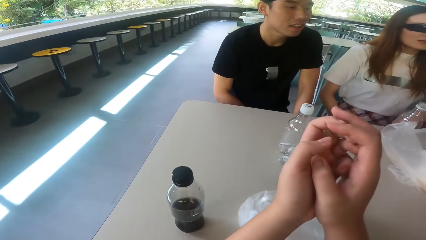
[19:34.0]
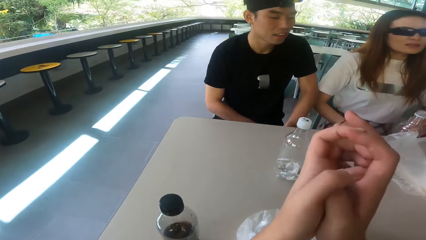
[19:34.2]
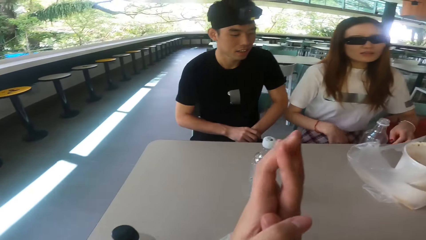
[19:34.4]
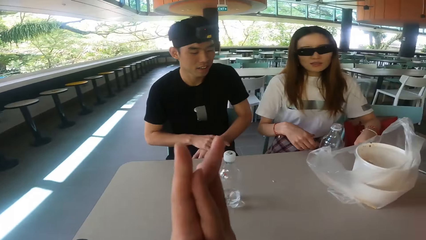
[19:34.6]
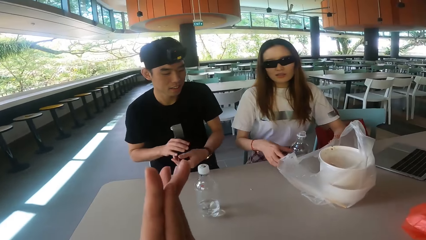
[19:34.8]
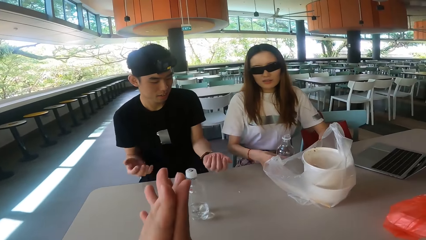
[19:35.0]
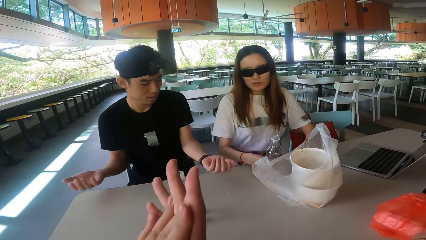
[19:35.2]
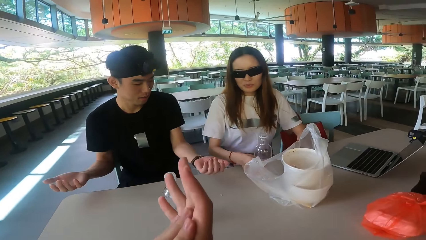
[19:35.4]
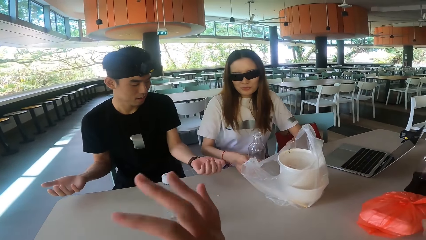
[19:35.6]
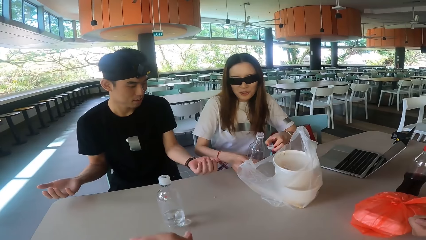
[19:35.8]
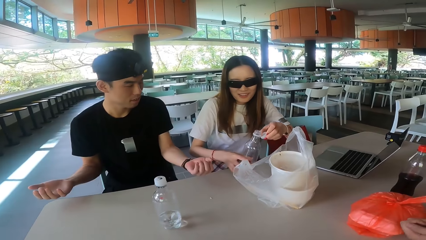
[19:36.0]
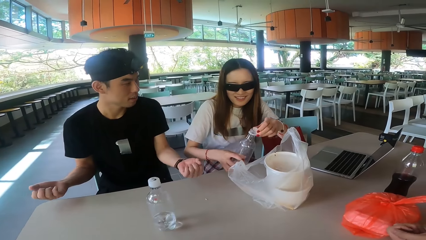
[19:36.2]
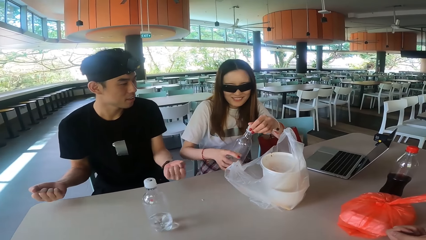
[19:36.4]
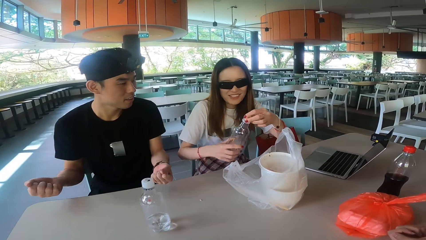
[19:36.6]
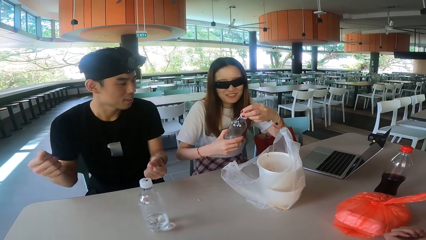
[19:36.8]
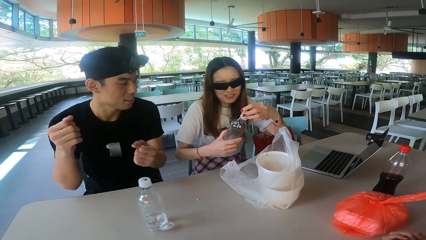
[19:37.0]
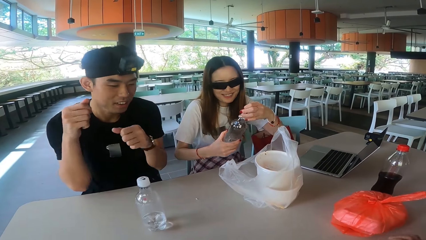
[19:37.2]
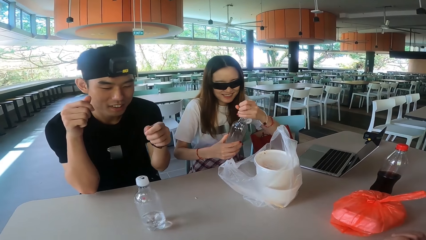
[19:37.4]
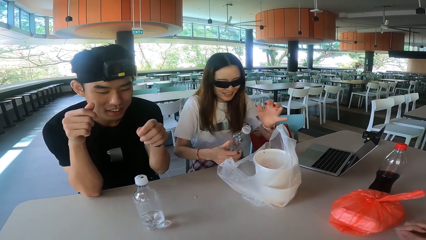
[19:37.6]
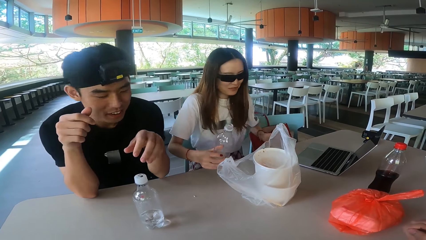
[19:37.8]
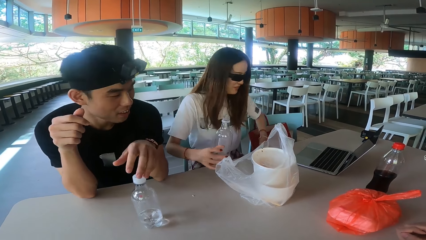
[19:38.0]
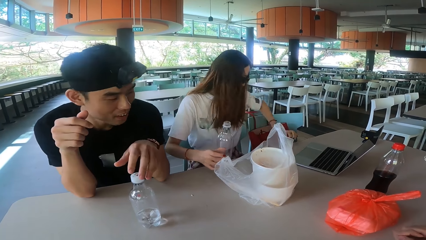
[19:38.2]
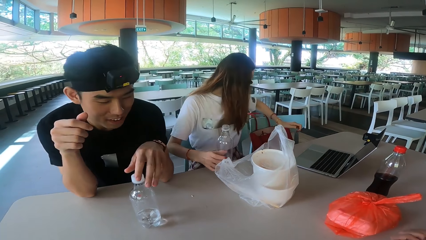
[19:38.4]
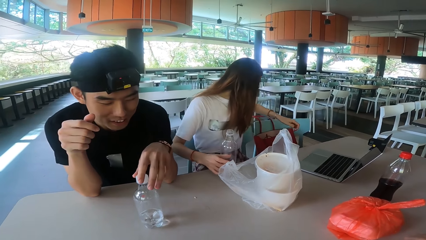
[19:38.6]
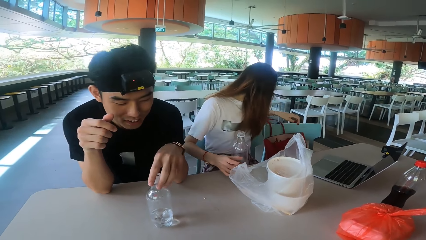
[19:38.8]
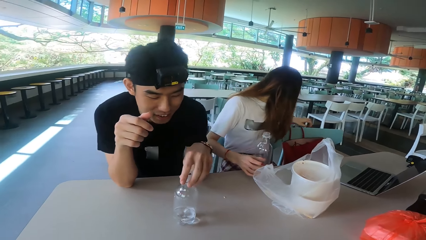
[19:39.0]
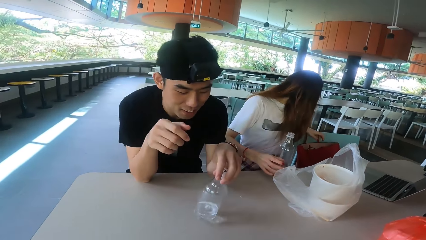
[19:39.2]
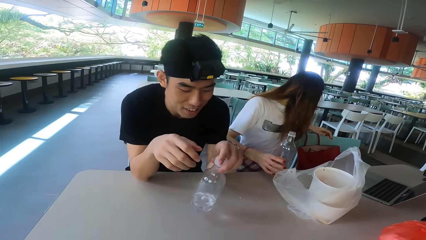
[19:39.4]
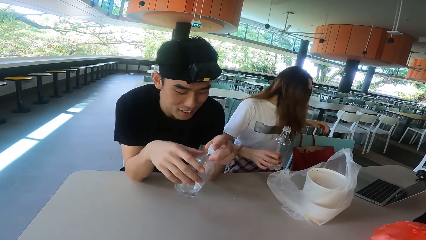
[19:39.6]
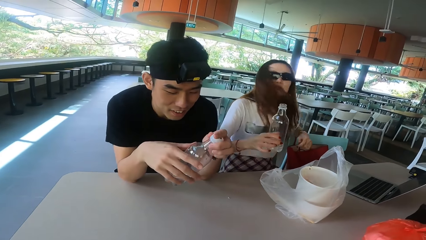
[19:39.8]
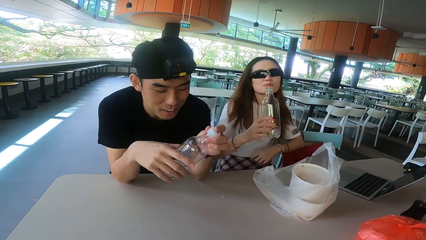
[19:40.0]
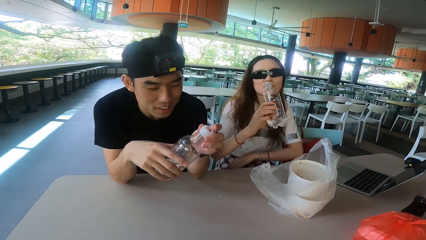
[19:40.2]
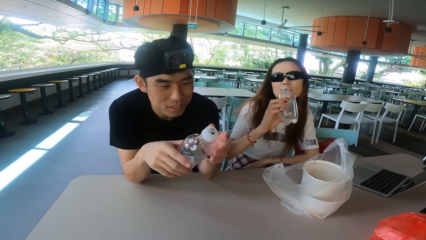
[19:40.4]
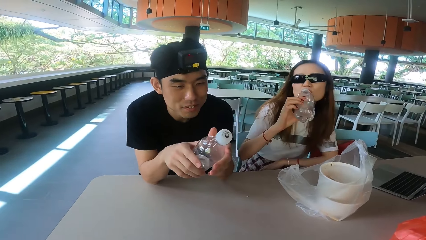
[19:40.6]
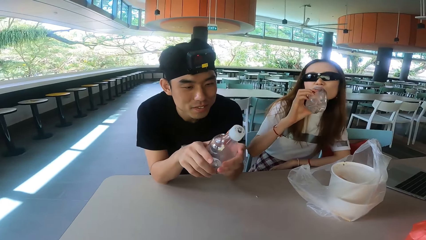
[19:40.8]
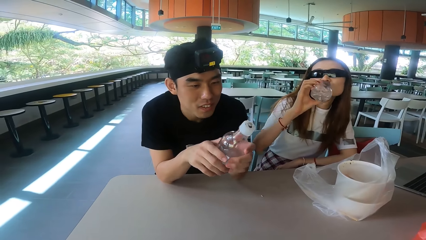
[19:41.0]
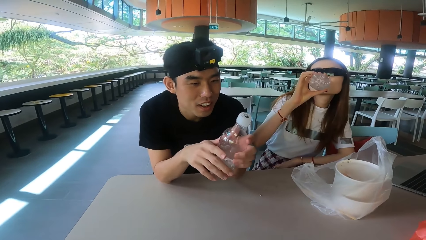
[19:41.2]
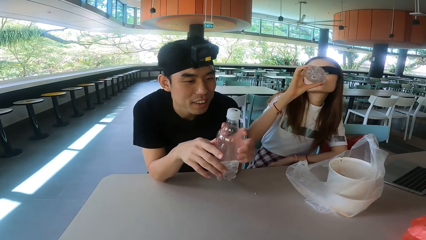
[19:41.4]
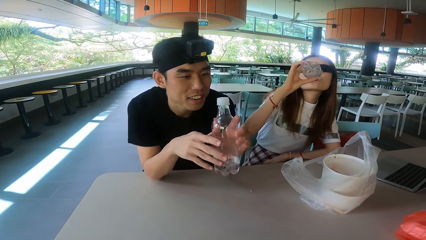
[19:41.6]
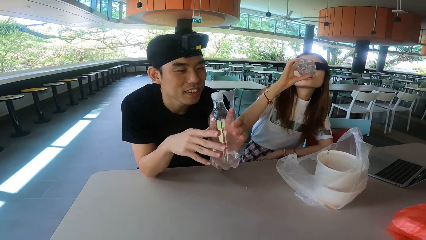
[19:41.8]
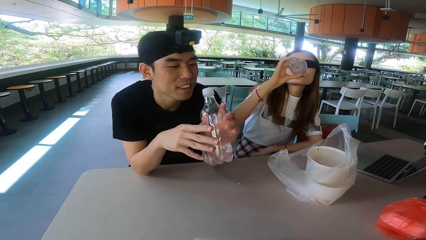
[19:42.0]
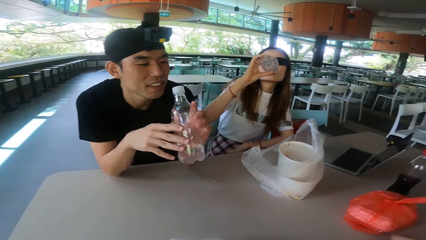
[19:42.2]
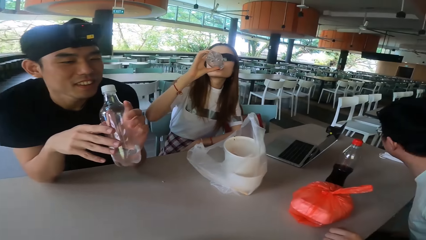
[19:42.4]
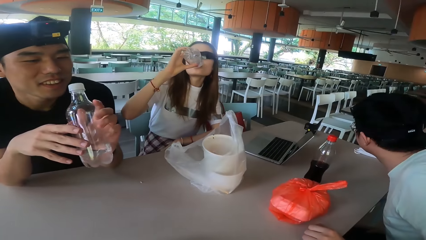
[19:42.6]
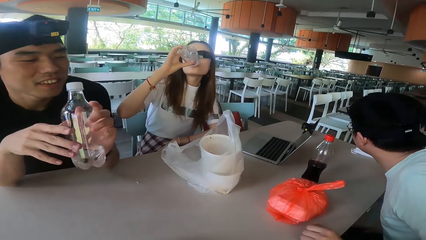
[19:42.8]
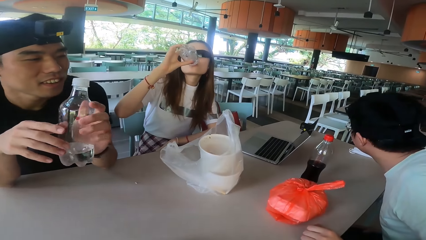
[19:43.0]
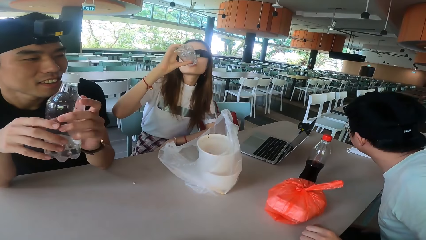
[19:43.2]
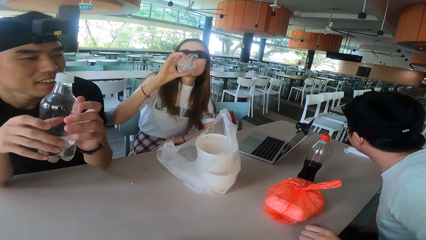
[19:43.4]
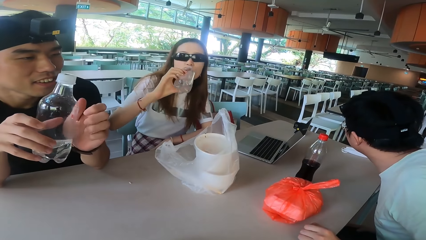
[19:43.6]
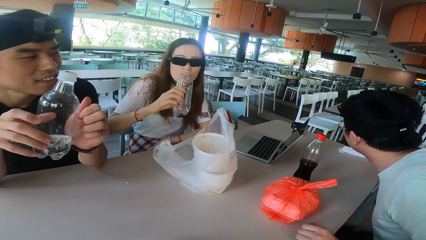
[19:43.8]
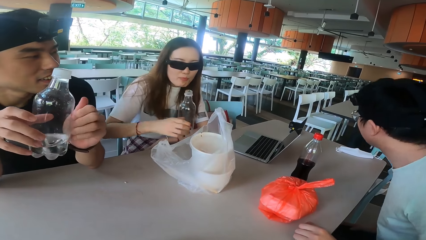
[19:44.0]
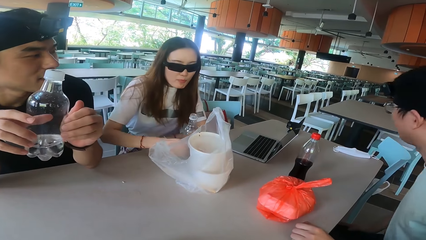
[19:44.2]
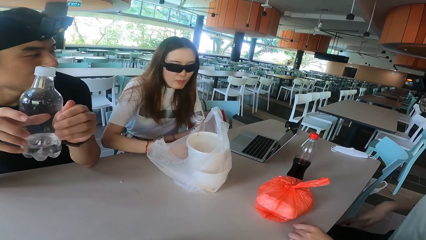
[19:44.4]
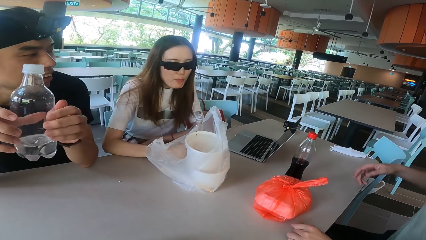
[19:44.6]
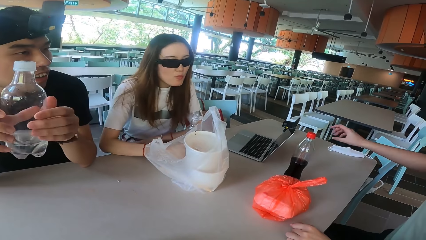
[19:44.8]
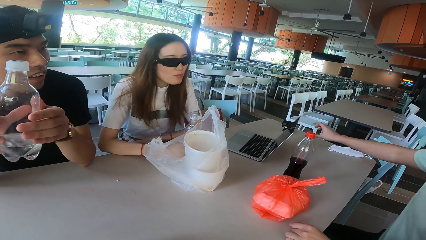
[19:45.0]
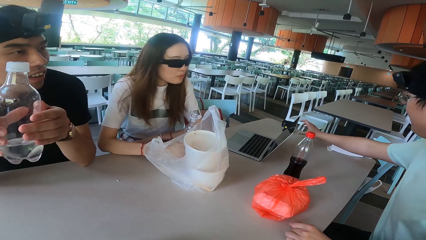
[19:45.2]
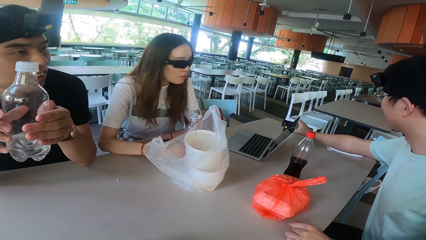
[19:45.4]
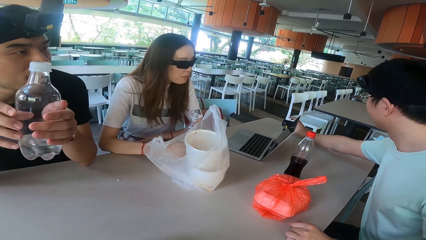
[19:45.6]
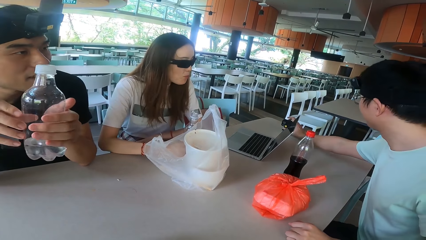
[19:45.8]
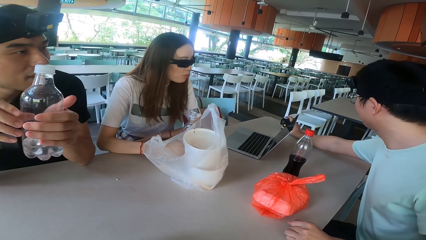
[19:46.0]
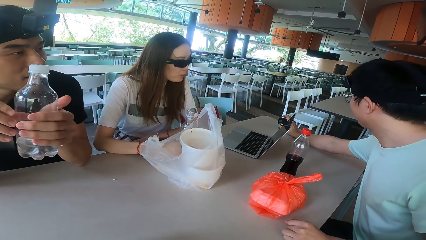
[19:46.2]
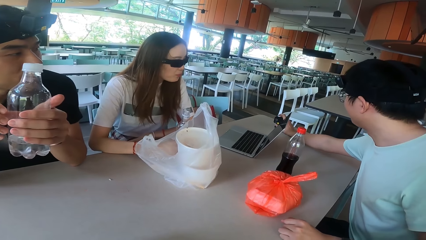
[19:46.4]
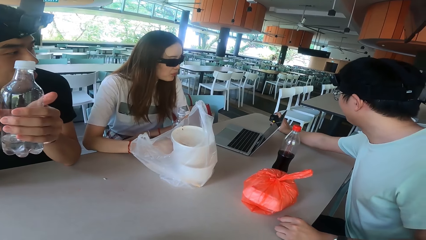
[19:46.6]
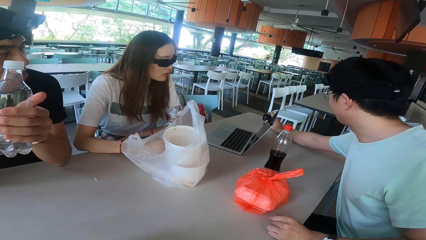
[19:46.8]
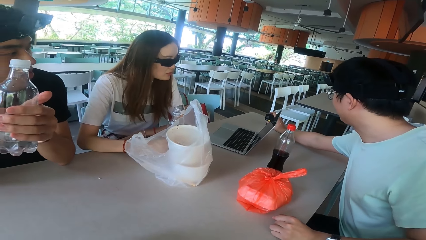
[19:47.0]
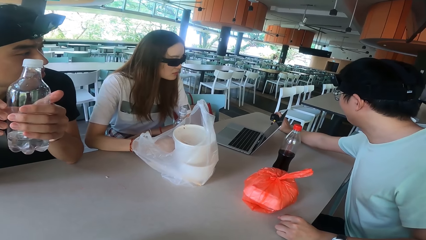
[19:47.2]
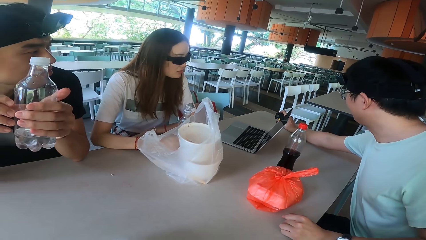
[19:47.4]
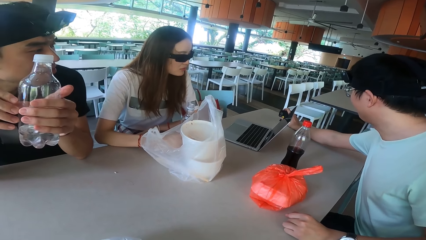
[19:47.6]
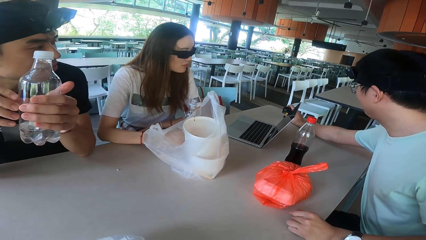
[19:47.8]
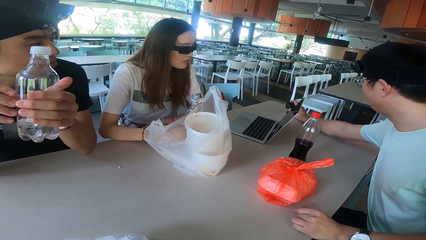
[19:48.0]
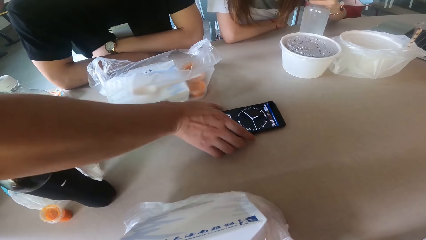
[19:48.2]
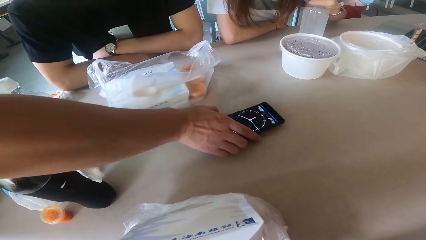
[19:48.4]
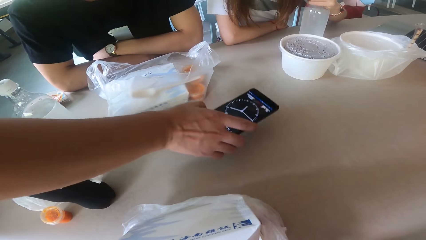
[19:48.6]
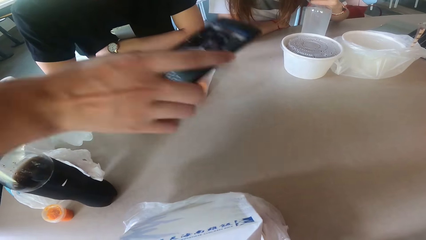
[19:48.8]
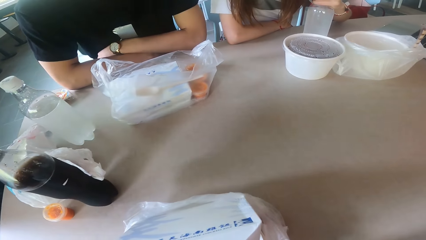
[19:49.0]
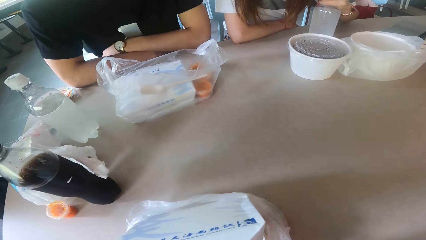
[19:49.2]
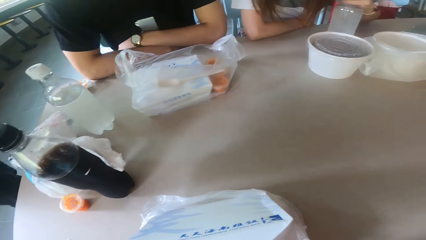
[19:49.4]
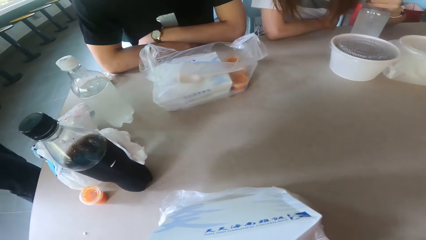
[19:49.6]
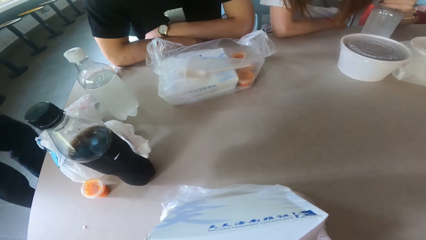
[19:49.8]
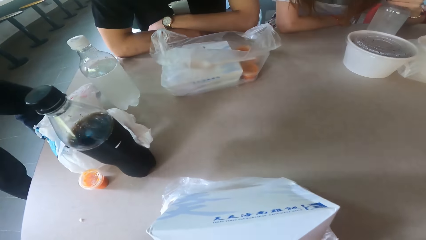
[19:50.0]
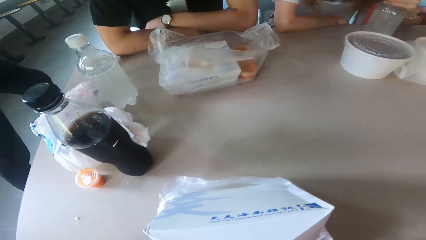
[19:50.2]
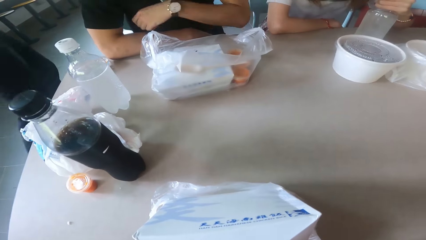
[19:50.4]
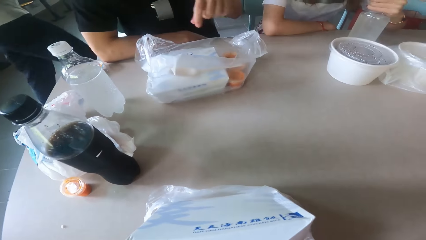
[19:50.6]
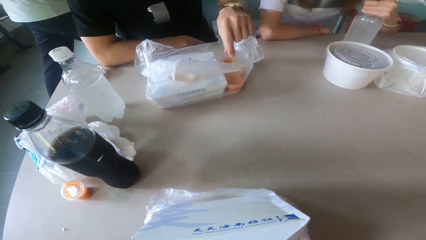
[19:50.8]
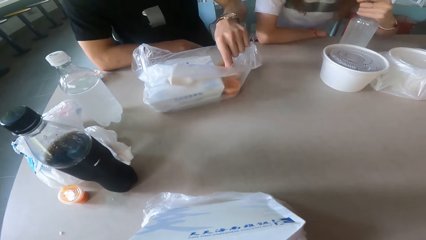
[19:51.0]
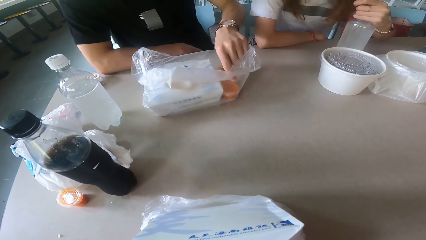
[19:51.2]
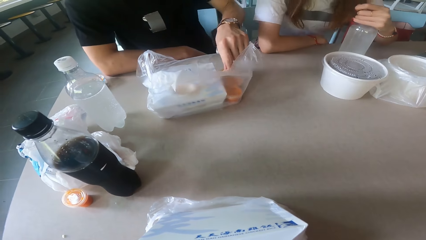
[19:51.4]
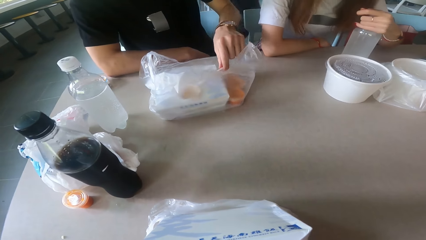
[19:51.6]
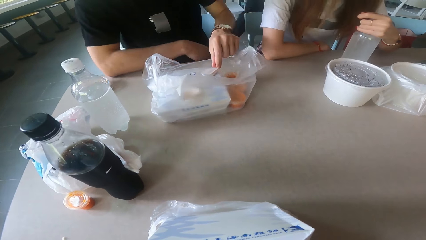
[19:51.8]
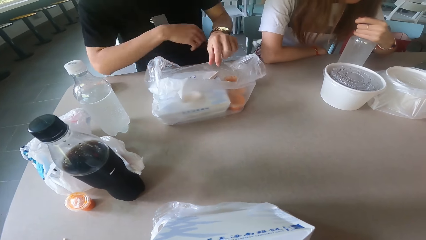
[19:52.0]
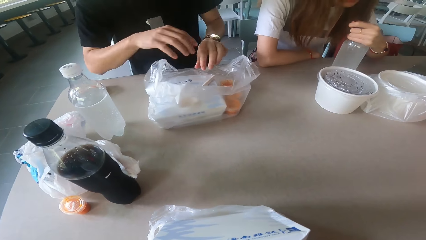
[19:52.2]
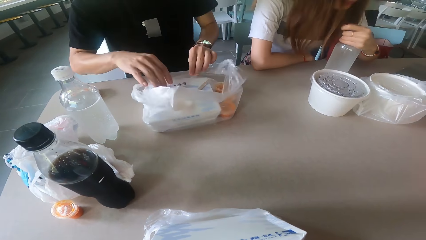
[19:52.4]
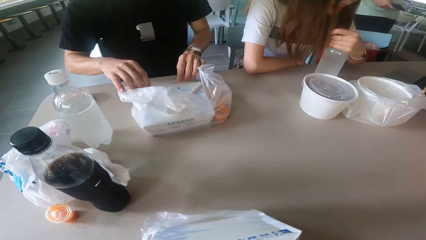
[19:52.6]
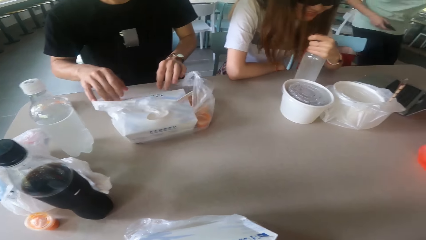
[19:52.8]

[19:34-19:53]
The camera wearer moves the hand. A man moves the hand. A woman opens the bottle. The man moves the hands. The woman looks behind. The man takes a bottle from the table. The woman drinks the water. The man holds the bottle on his hand. The man turns the bottle. The woman drops the bottle. Another man moves the hand, touches the camera recorder, picks up a phone from the table, and walks around.
